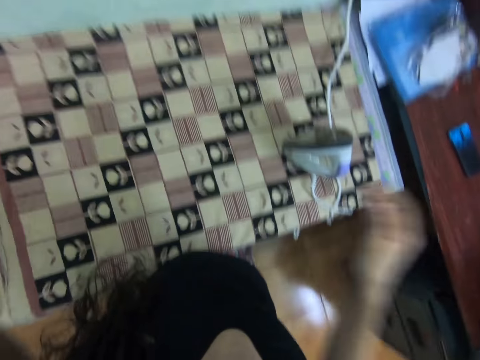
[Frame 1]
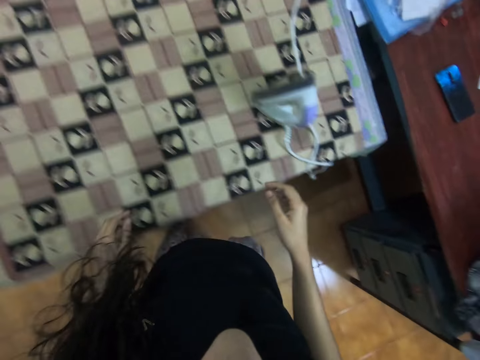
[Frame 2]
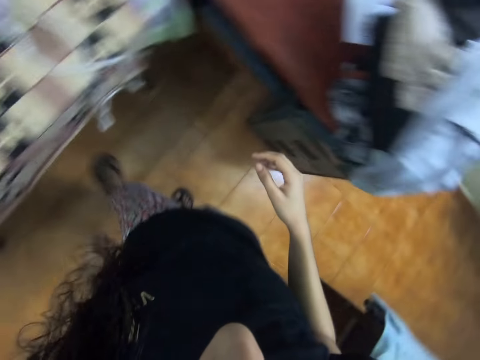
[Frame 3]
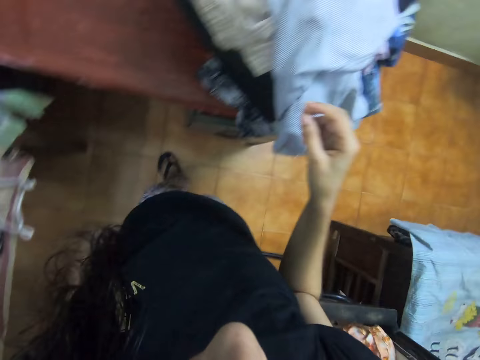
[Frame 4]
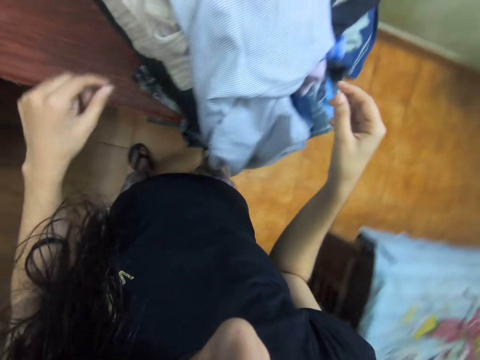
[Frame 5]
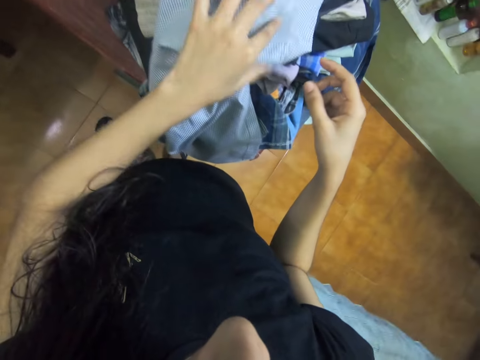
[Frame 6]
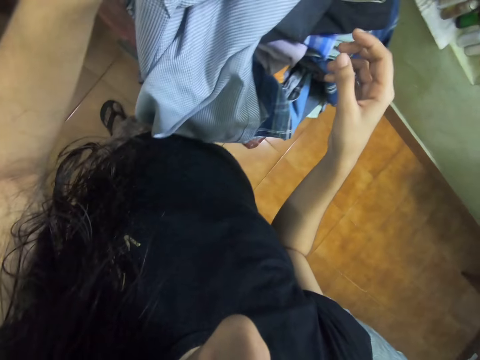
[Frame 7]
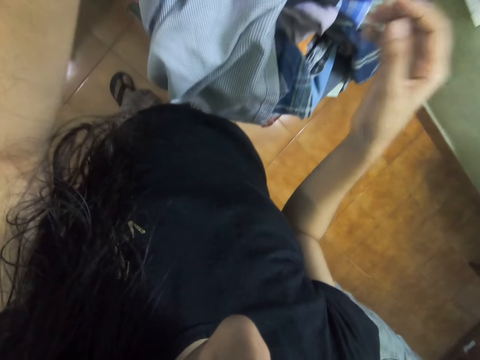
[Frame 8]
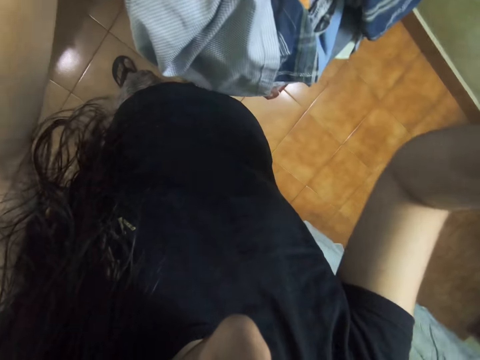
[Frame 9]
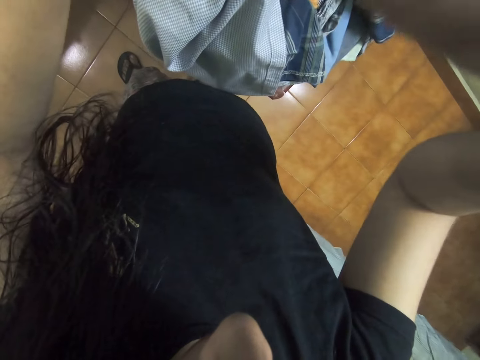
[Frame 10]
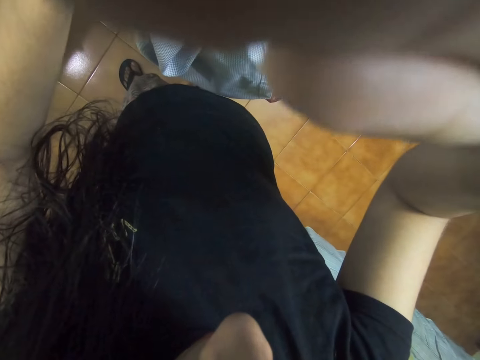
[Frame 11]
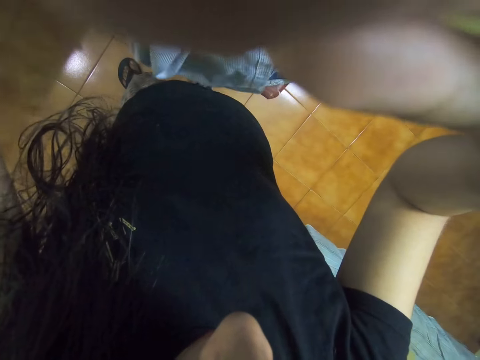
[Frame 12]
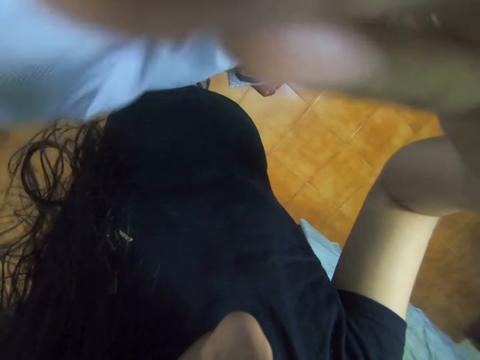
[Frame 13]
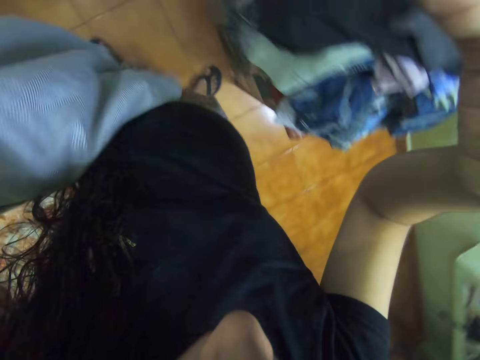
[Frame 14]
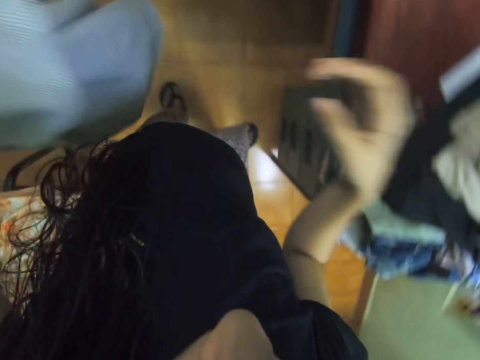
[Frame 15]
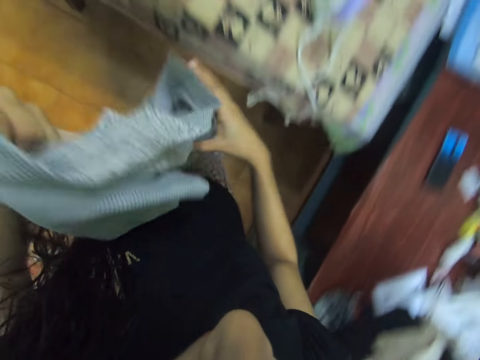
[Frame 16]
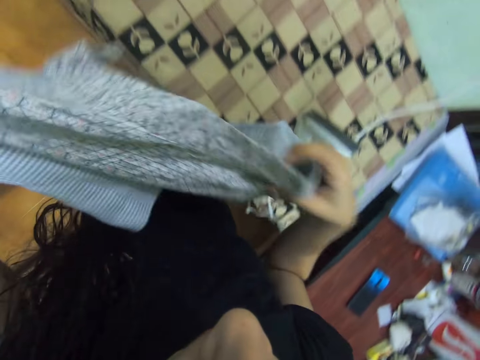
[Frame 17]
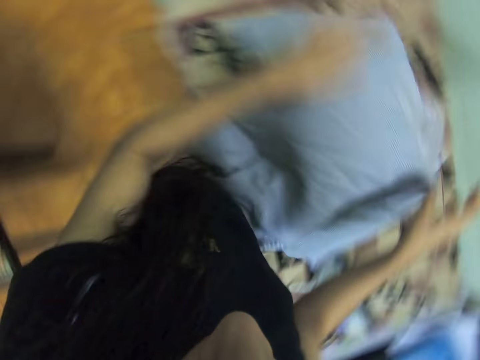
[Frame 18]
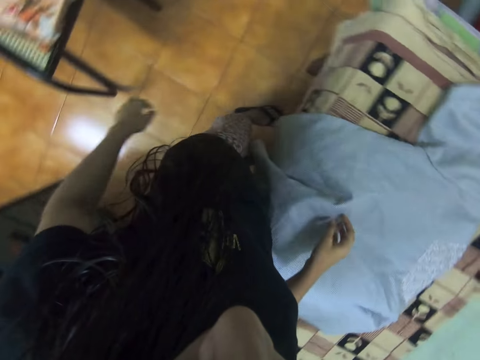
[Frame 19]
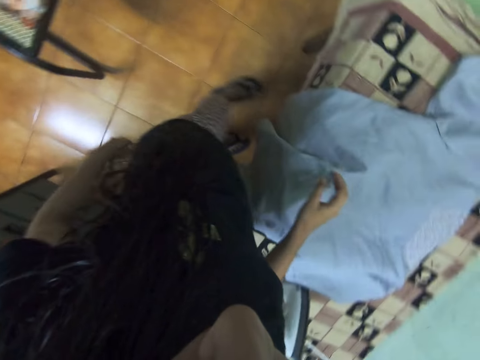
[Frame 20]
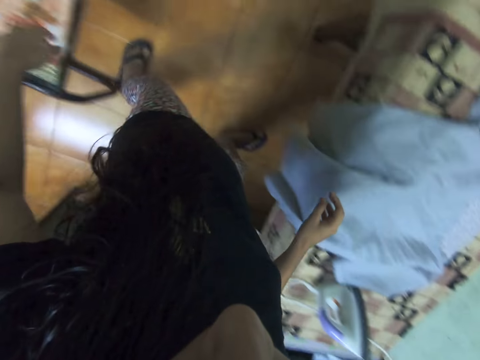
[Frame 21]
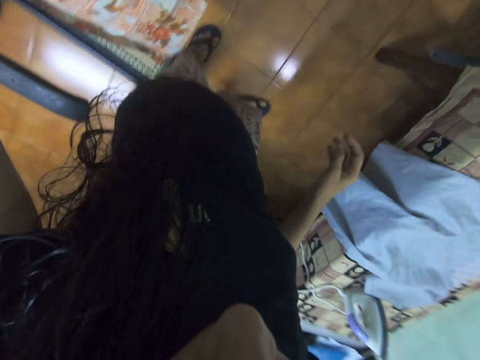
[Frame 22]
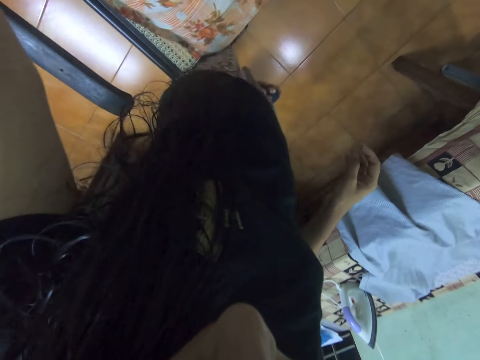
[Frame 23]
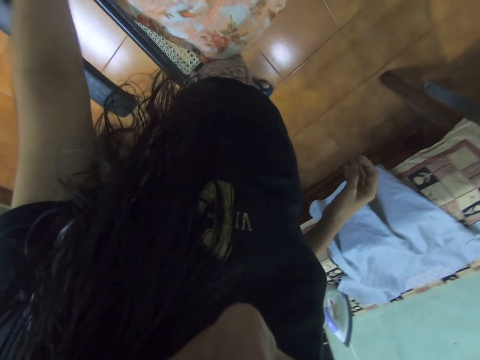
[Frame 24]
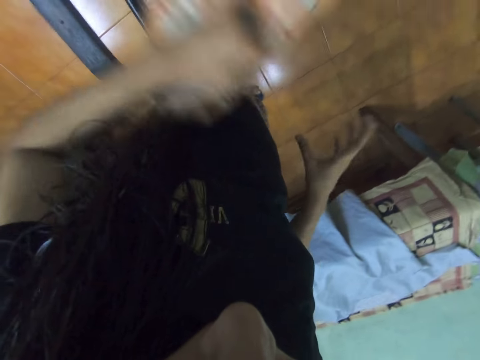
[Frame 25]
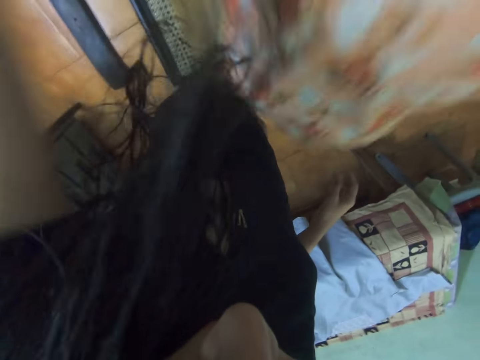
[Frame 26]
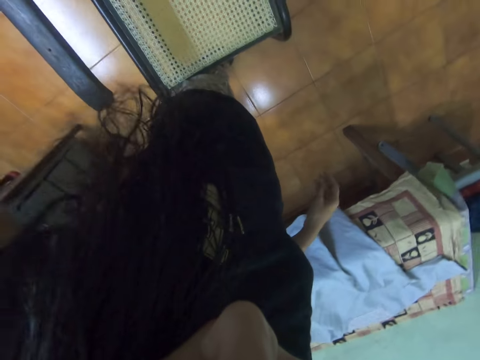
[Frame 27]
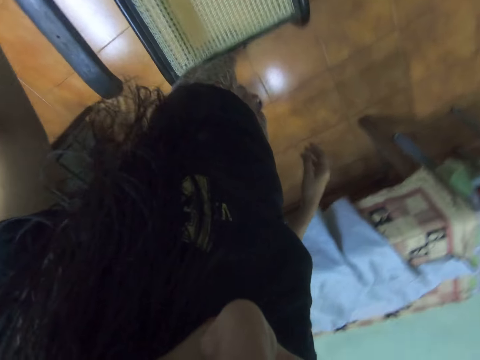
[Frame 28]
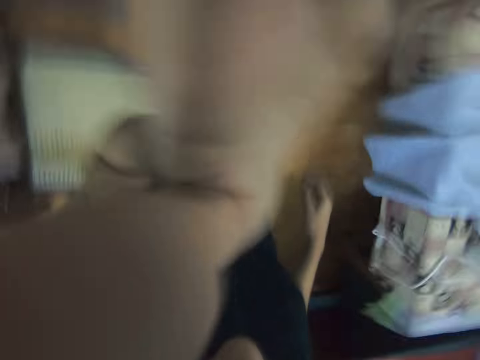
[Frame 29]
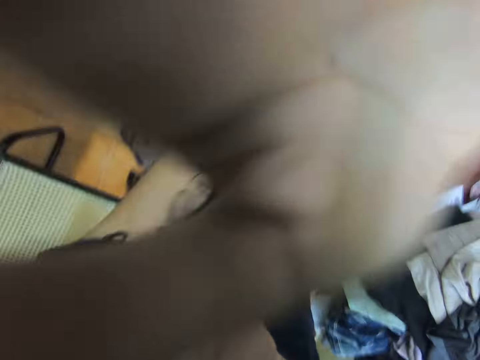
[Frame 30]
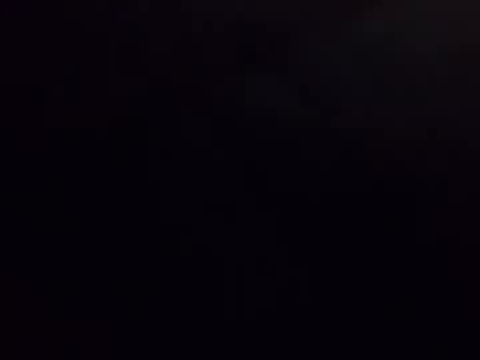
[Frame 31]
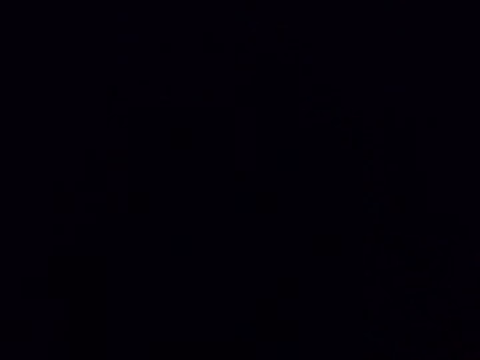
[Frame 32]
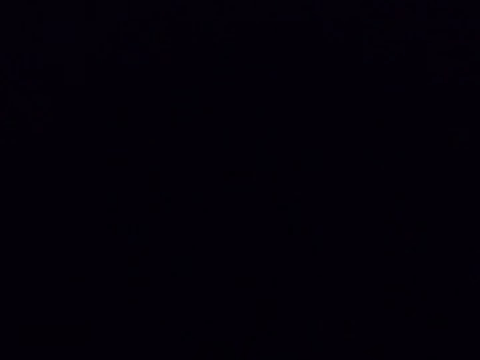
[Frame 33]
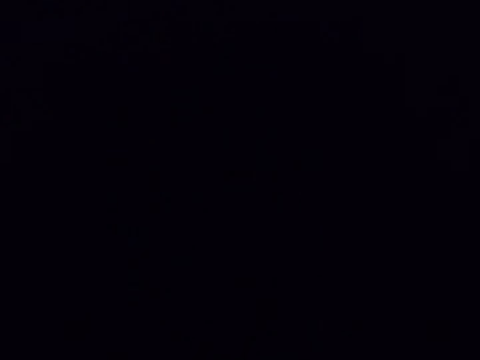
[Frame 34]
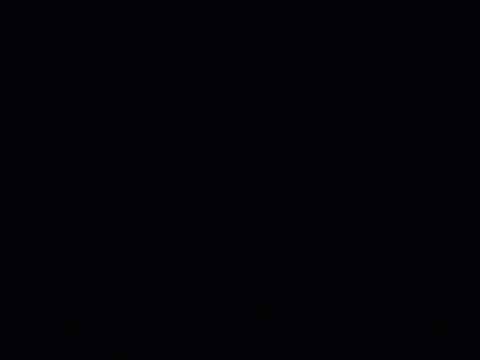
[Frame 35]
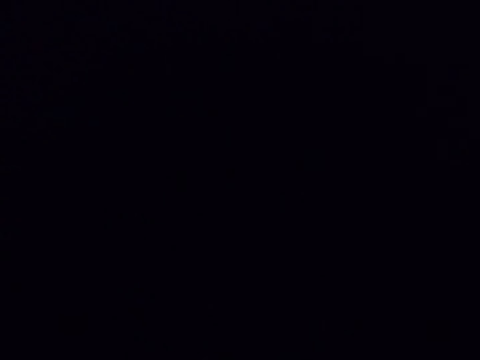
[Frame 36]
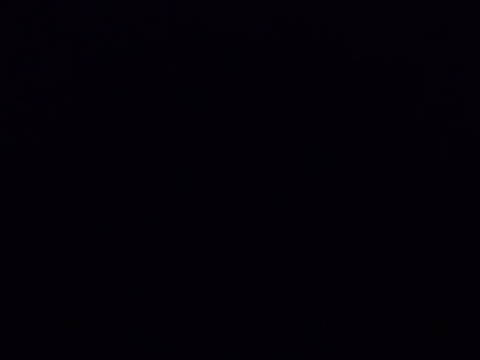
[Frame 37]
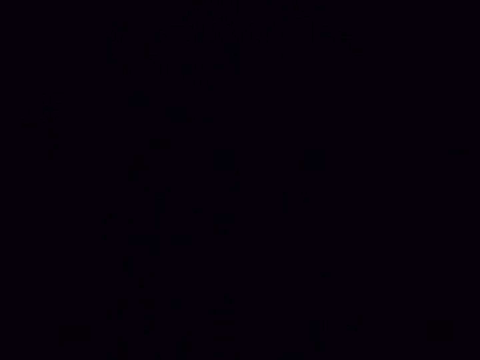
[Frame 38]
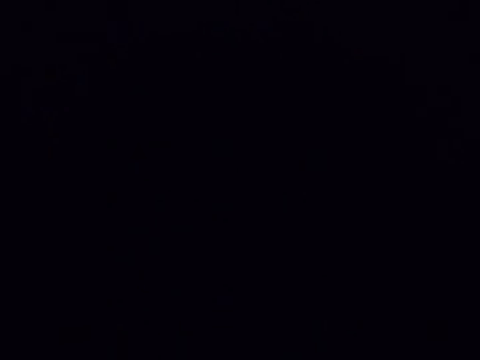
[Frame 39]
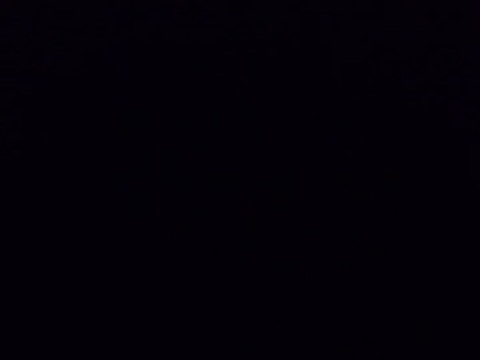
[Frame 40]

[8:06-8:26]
The camera wearer walks to the left. They pick up the cloth. They adjust the camera with the right hand. They walk around the room. They spread the cloth on the table. They pick up a pillow on a chair and throw aside the pillow. They adjust the camera.

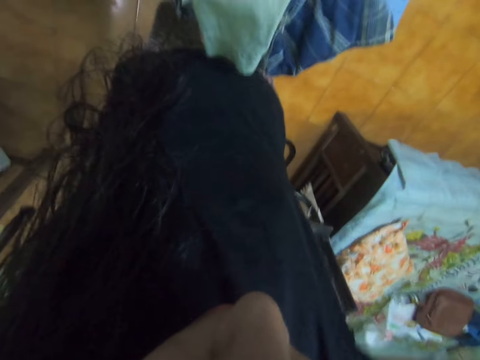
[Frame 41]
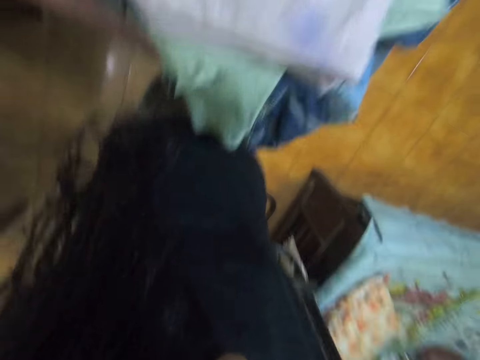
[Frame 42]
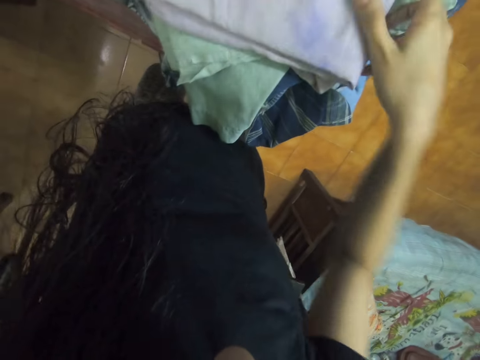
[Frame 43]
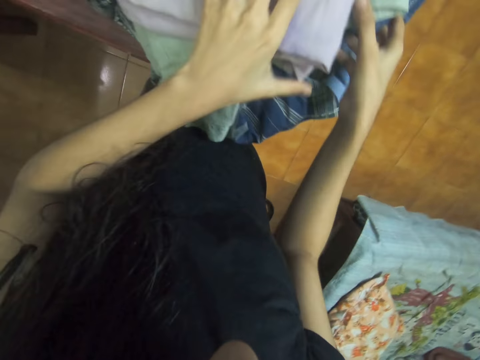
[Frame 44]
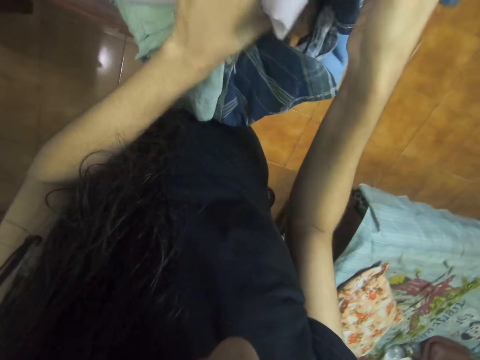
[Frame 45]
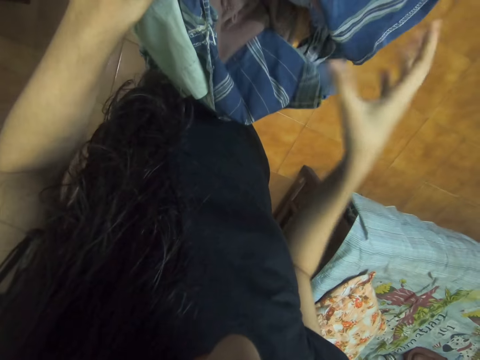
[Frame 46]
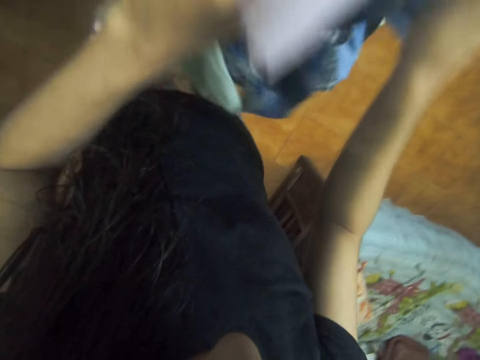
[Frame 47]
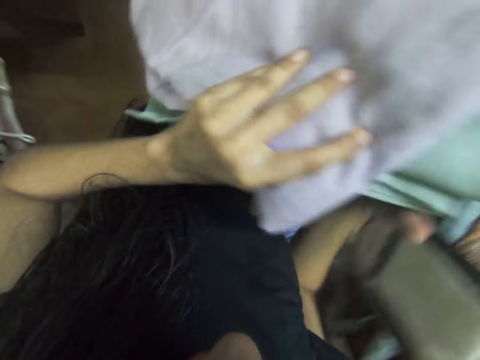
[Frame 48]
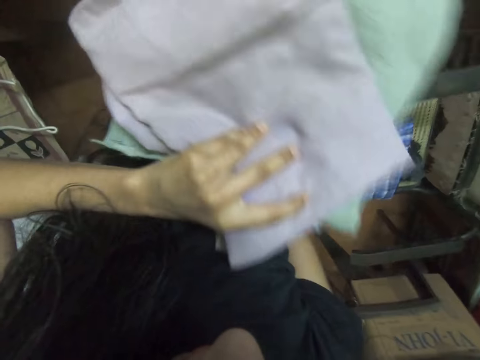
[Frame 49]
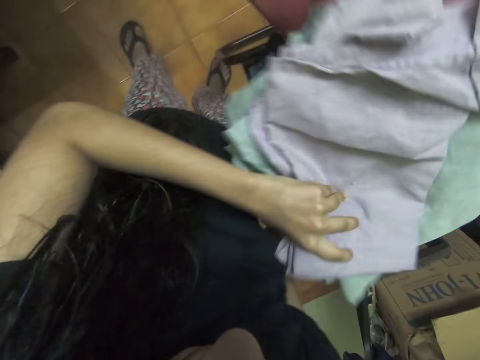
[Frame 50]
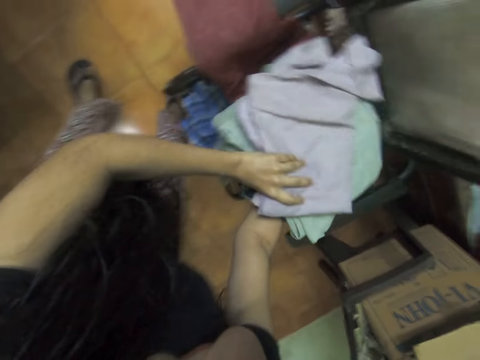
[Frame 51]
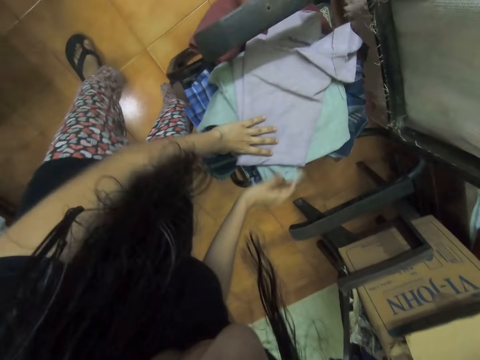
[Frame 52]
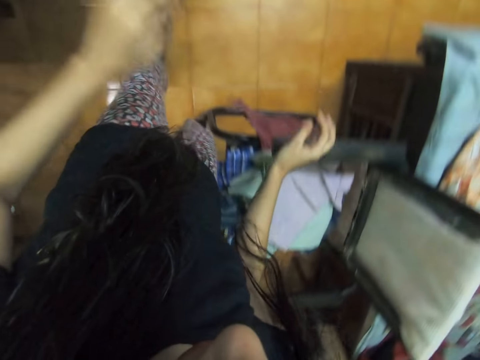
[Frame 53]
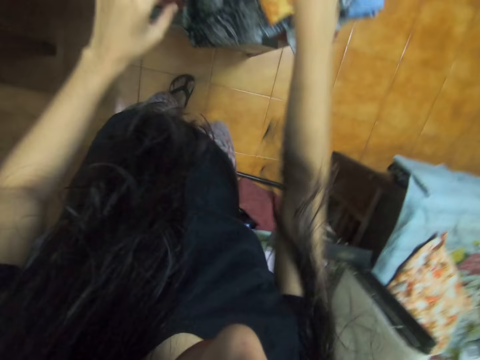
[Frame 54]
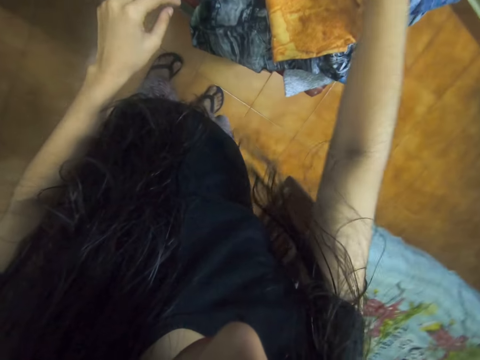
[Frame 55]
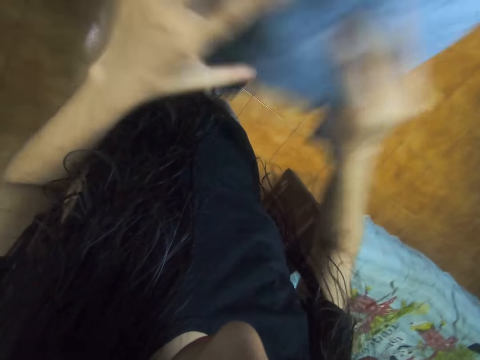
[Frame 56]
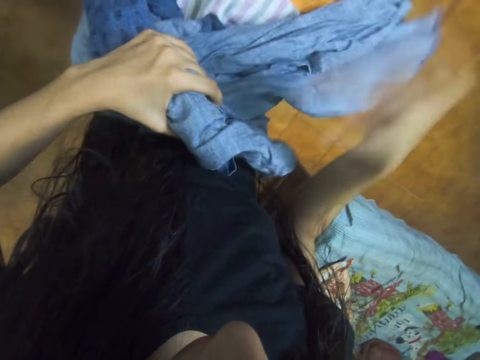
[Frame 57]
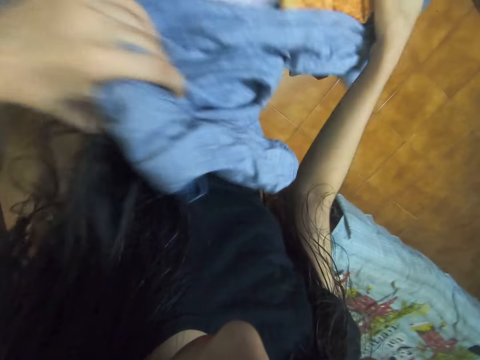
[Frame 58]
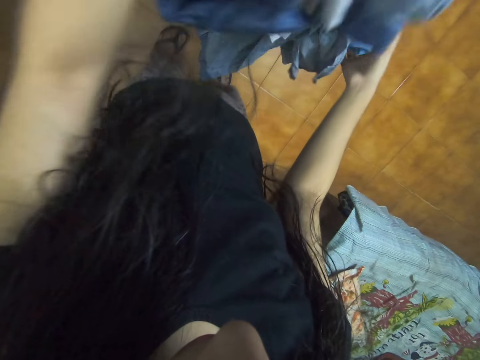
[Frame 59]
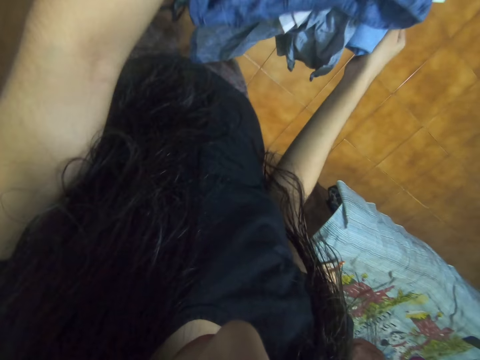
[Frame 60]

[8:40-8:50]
The camera wearer picks up clothes and carries the clothes. They place the clothes on the chair. They pick up the clothes and carry the clothes.
